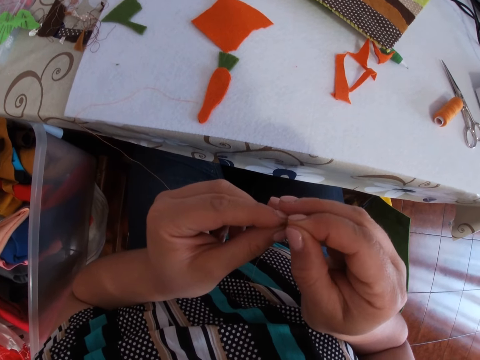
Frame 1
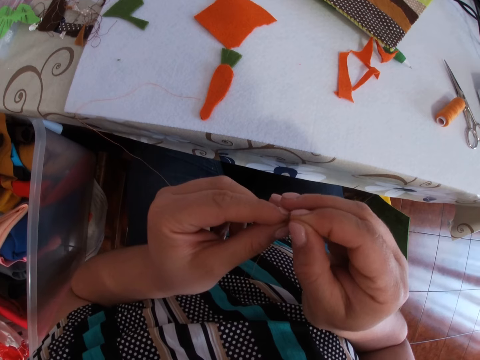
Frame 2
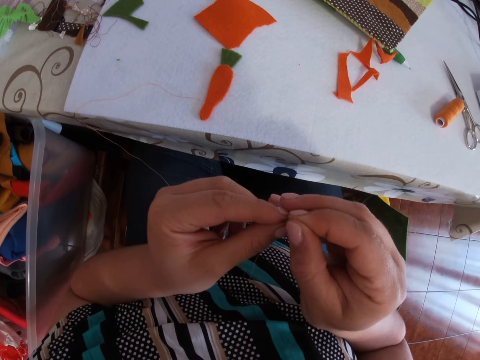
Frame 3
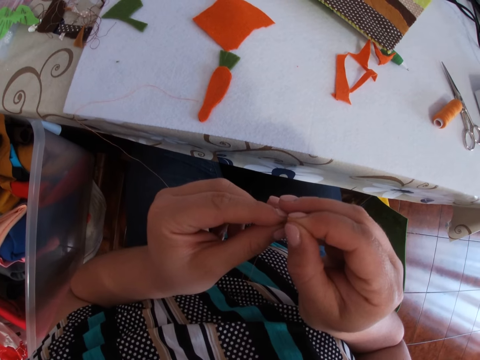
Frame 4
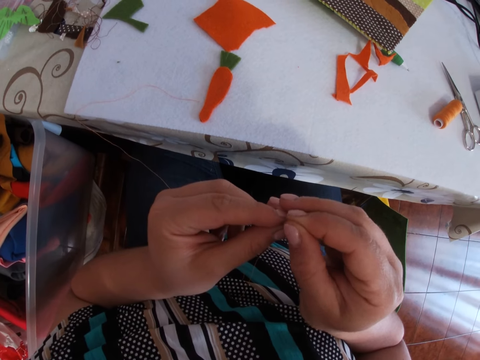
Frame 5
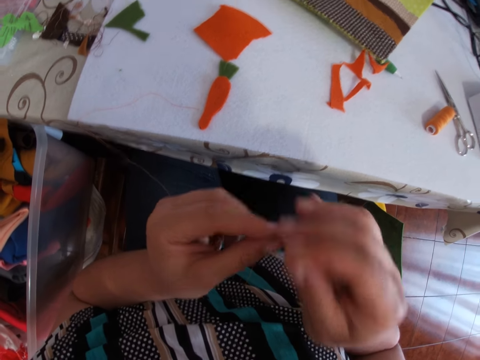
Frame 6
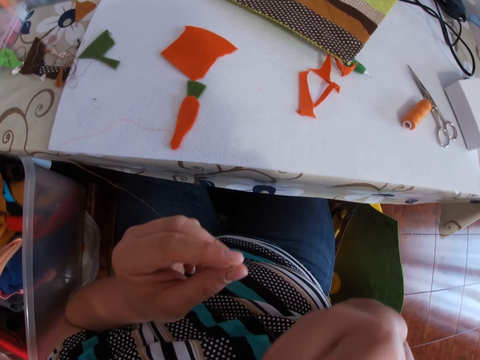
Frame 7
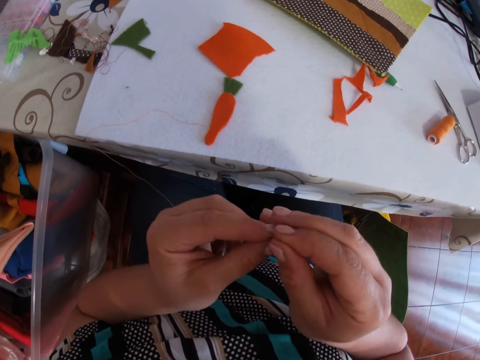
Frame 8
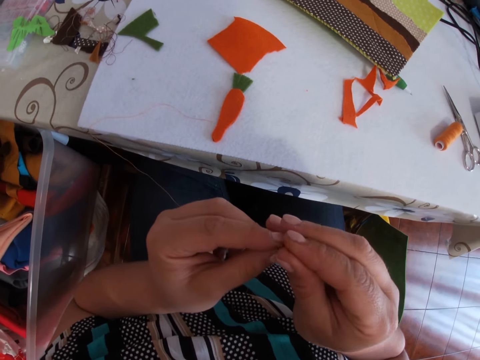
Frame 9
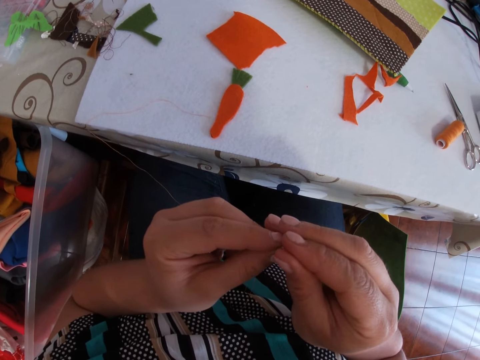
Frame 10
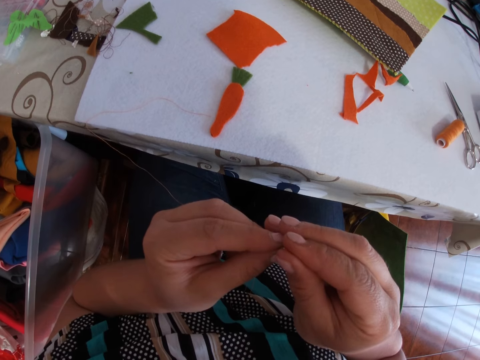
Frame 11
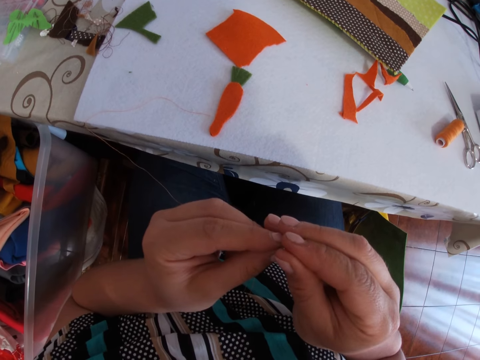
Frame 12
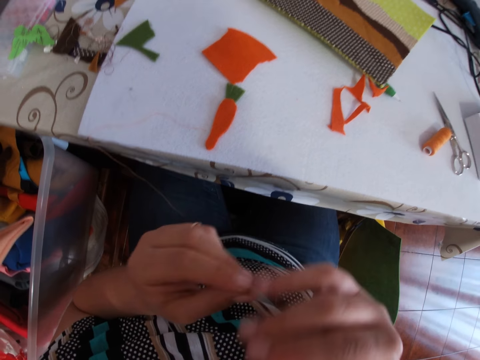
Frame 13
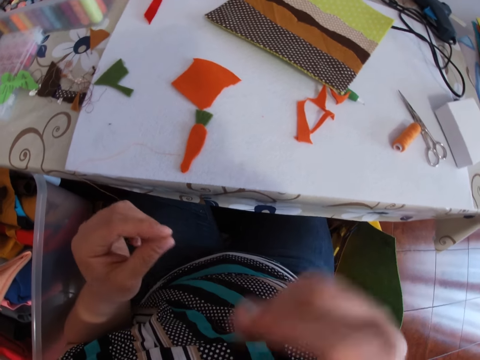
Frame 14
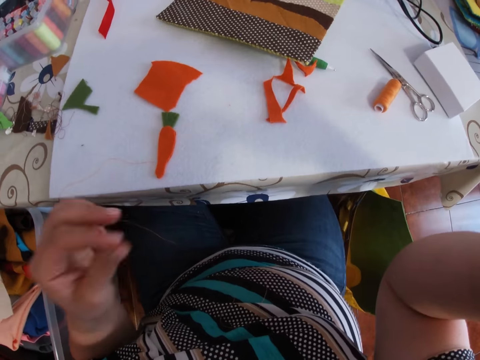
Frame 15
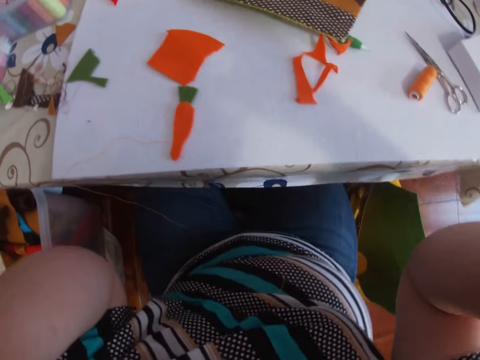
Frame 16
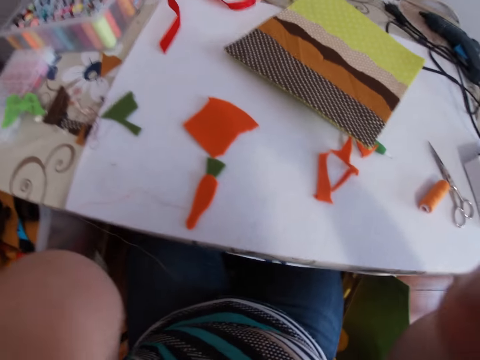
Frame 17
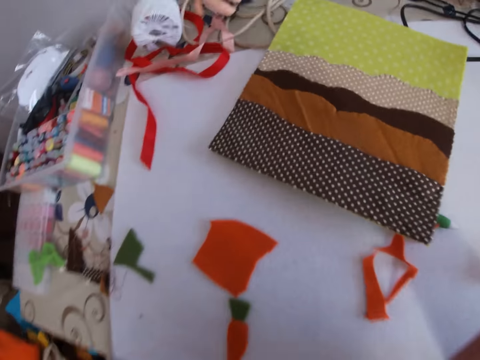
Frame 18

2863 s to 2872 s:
The camera wearer moves the hand. They put the thread on the needle. They move the hand and adjust the camera.
